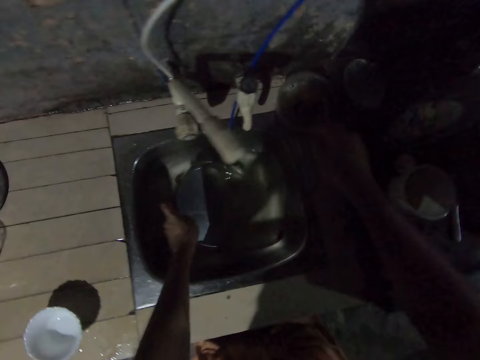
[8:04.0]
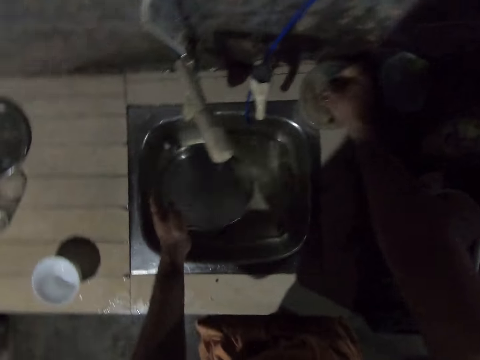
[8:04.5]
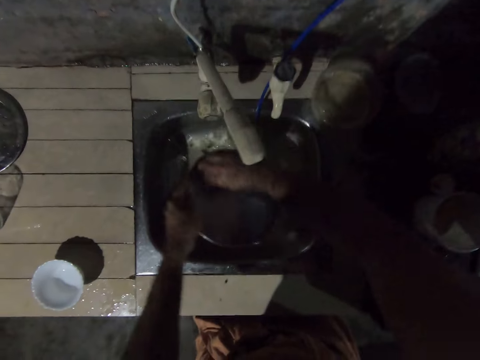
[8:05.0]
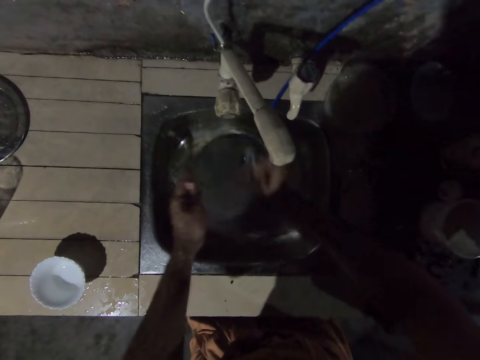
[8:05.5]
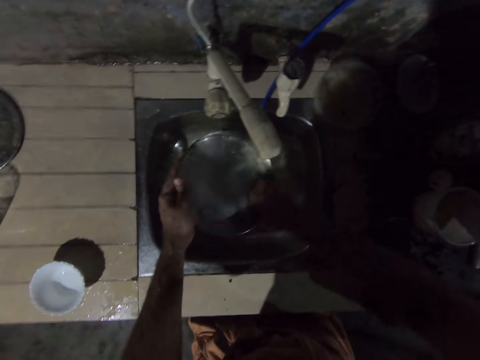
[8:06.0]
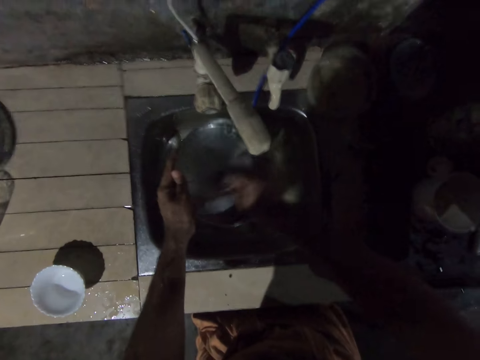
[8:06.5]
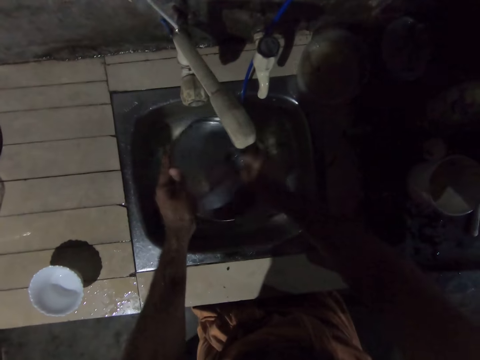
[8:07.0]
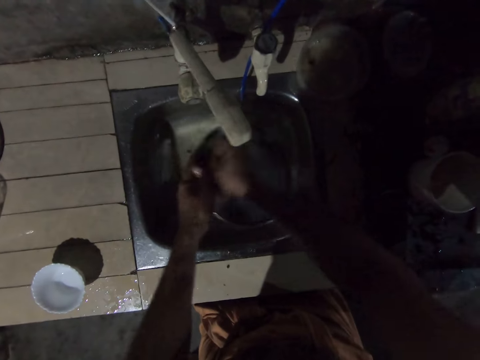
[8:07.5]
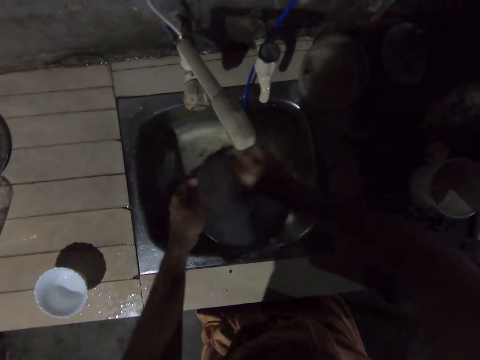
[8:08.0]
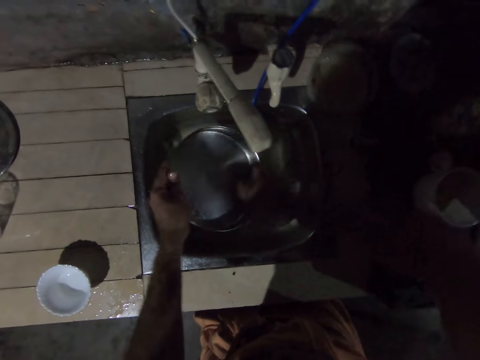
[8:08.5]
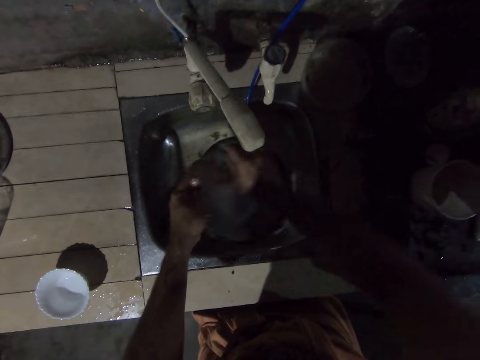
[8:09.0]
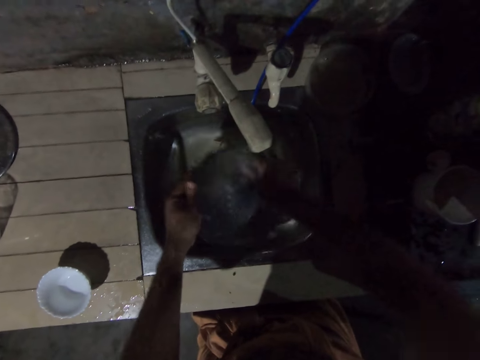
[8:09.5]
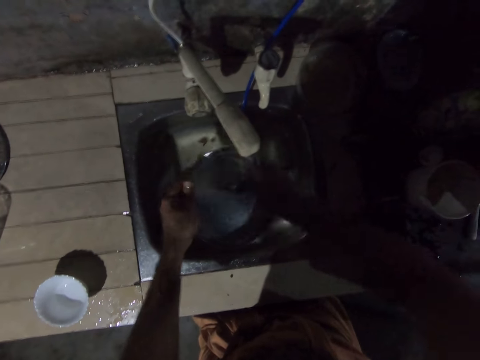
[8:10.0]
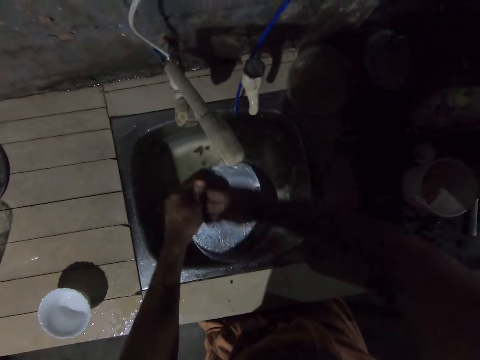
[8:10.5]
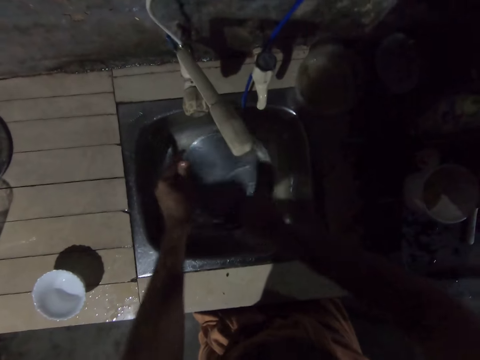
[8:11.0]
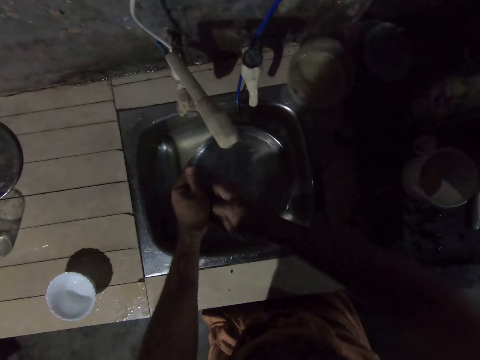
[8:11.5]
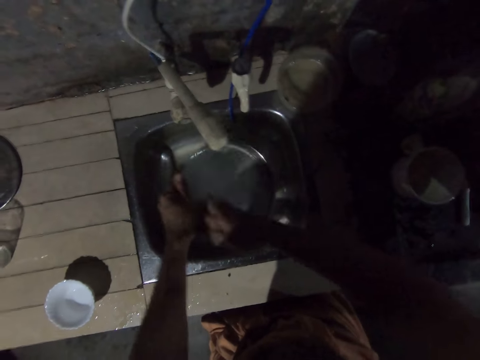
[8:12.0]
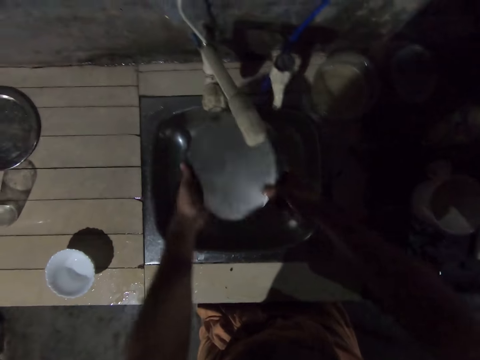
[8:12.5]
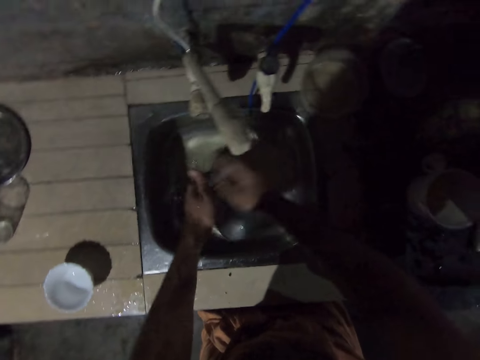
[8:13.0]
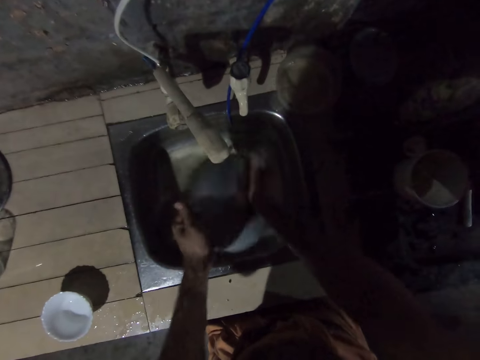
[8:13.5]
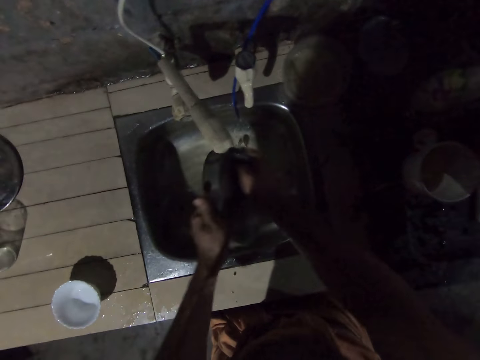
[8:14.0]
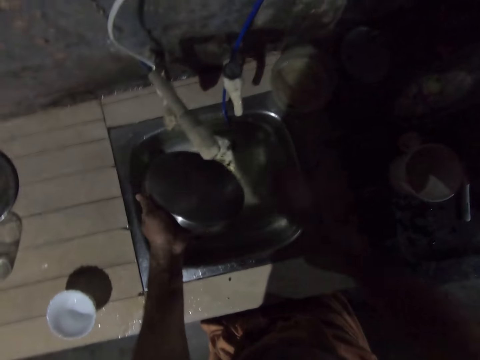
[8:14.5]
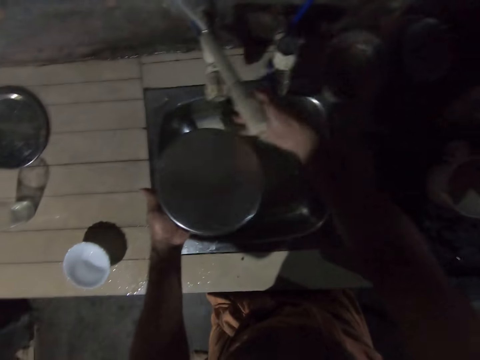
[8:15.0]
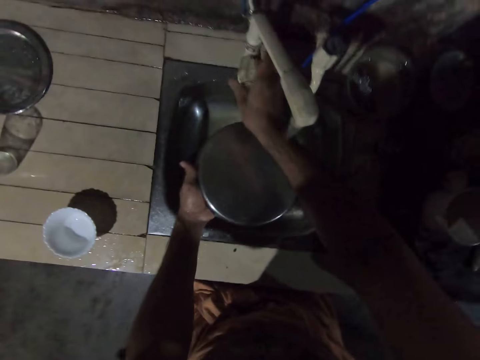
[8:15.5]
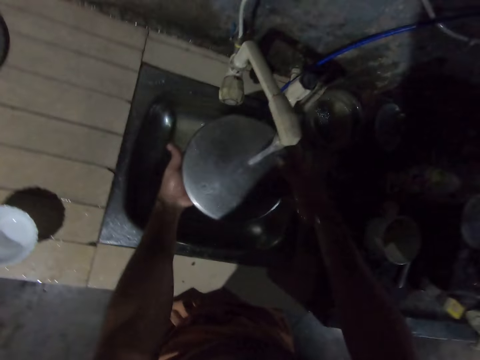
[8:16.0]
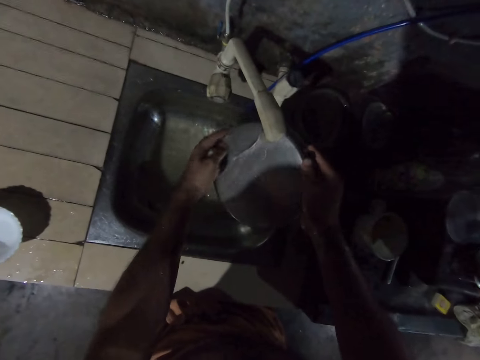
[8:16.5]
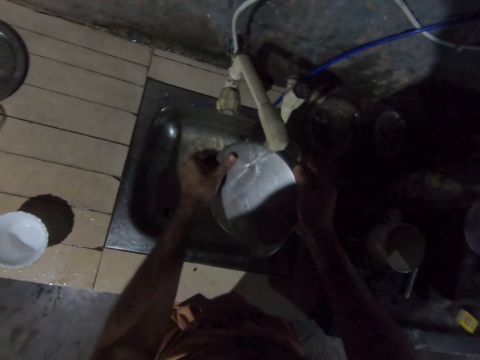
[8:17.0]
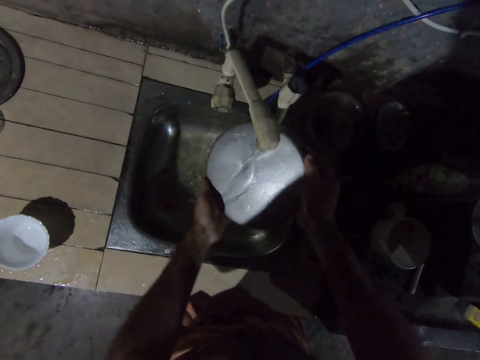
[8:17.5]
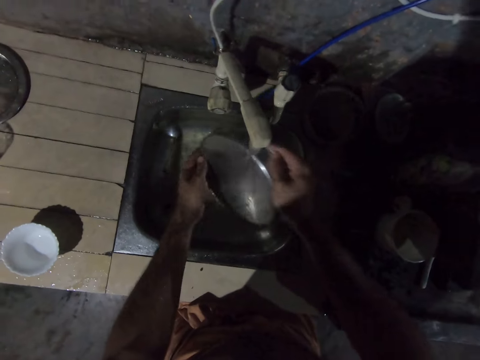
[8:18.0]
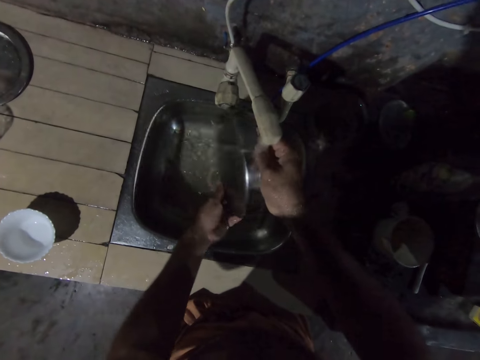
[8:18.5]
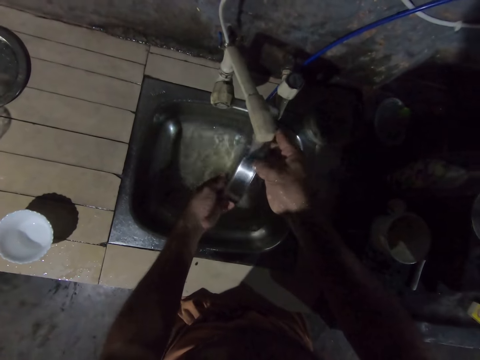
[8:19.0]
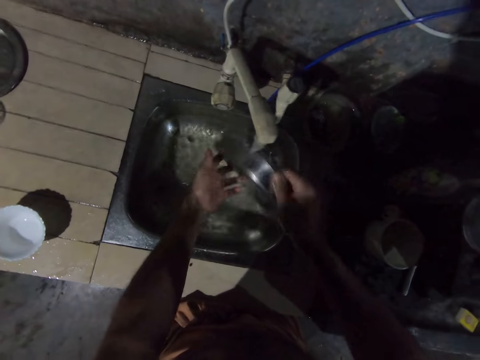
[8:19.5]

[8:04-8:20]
The camera wearer picks up the plate. They pick up the scrubber. They clean the plate with the scrubber. They place the scrubber on the countertop. They turn on the water tap. They rinse the plate.

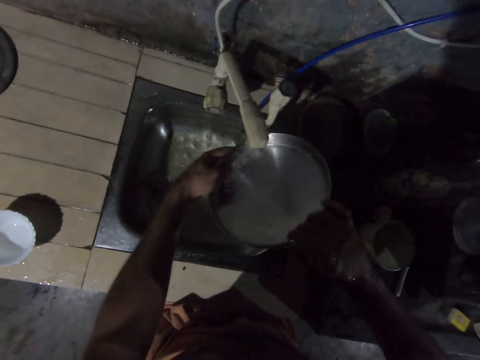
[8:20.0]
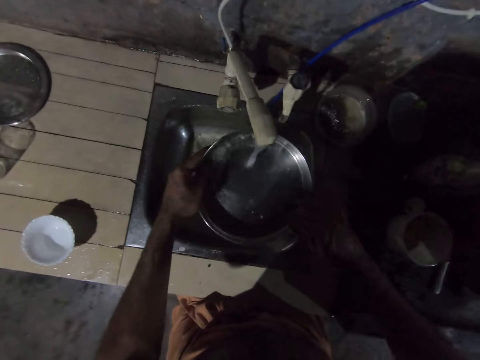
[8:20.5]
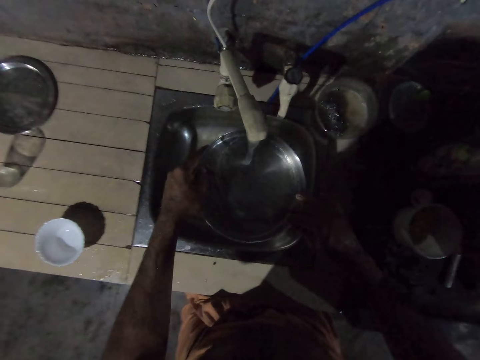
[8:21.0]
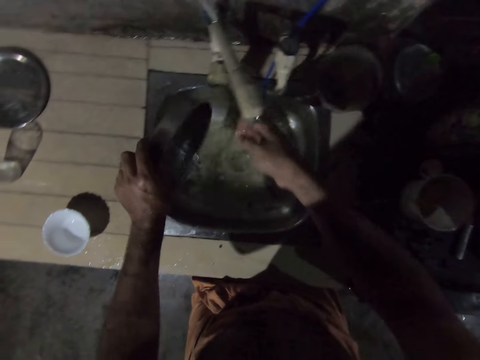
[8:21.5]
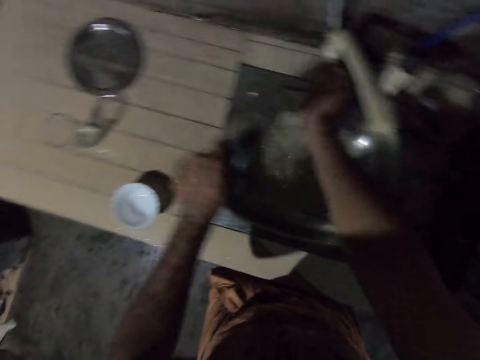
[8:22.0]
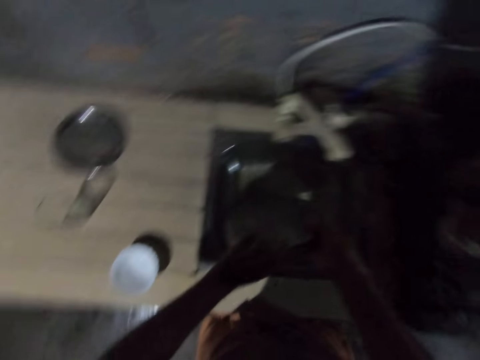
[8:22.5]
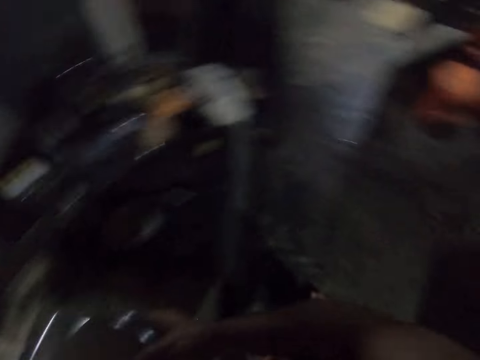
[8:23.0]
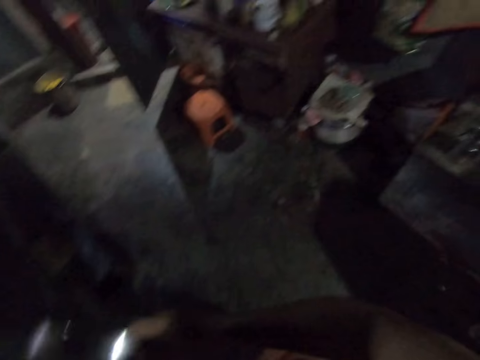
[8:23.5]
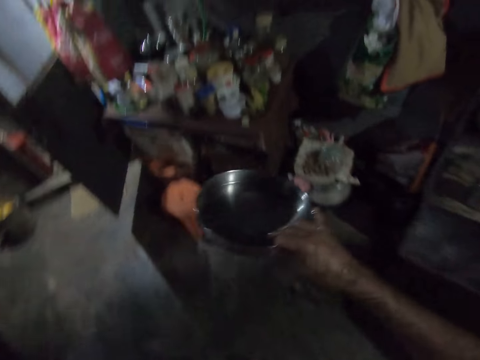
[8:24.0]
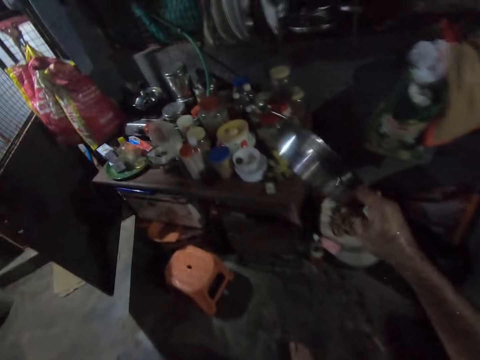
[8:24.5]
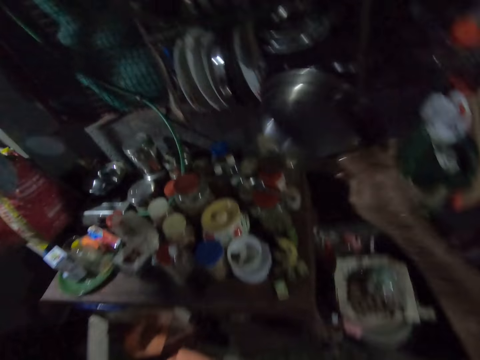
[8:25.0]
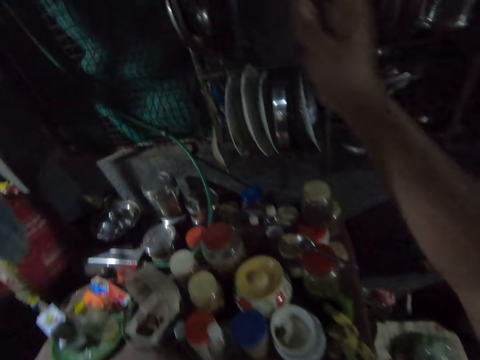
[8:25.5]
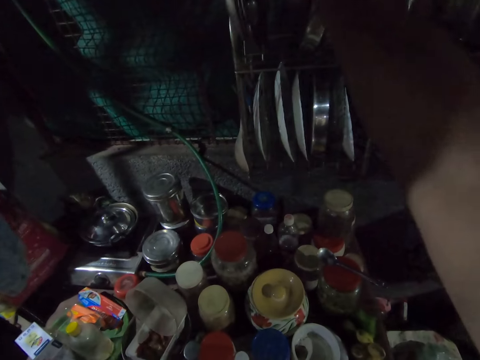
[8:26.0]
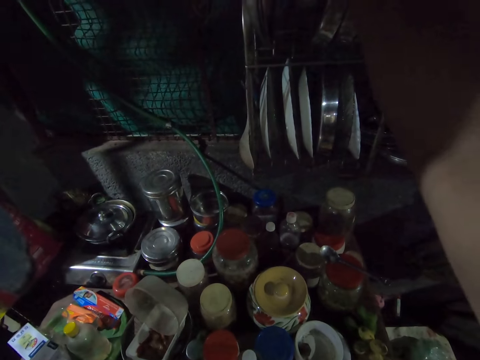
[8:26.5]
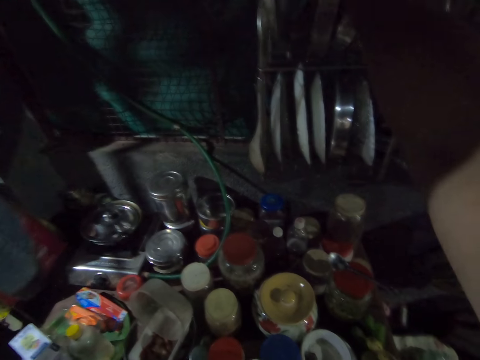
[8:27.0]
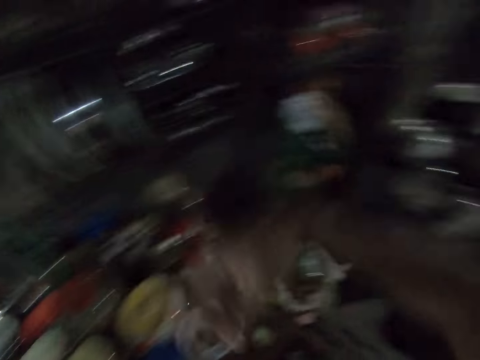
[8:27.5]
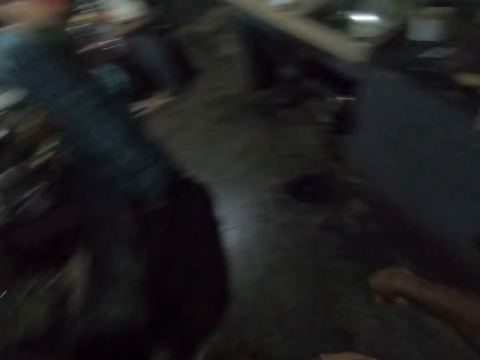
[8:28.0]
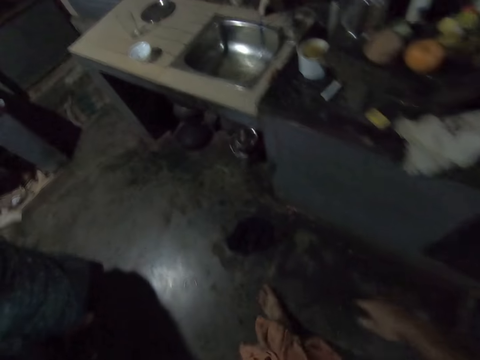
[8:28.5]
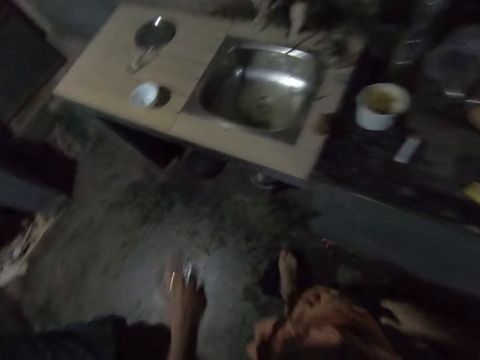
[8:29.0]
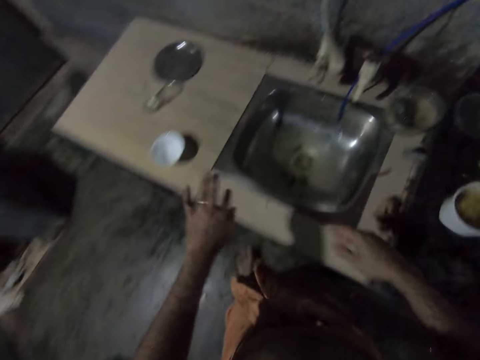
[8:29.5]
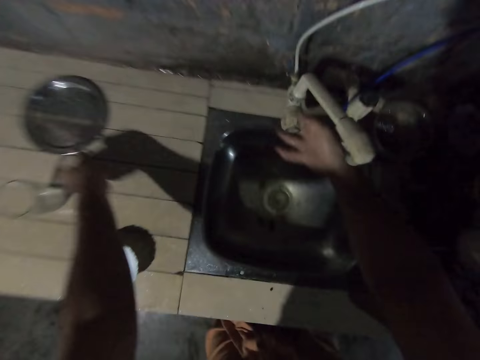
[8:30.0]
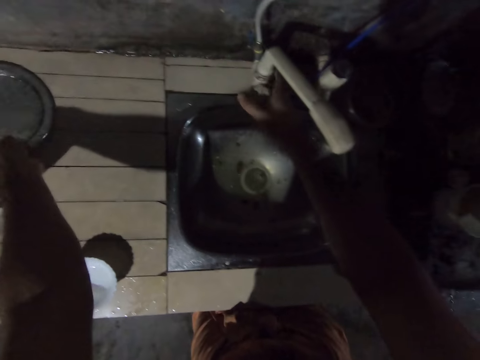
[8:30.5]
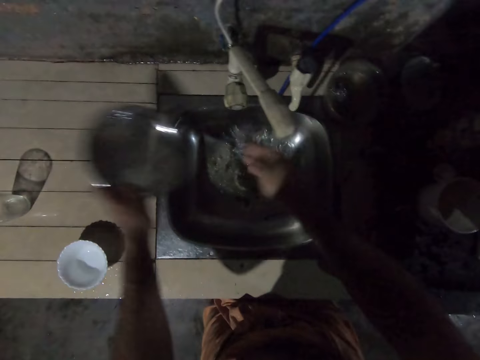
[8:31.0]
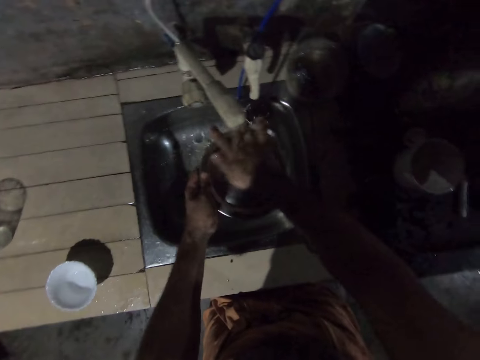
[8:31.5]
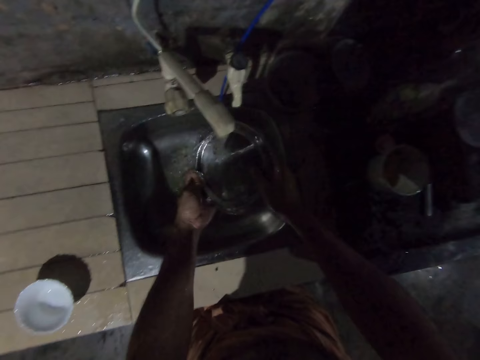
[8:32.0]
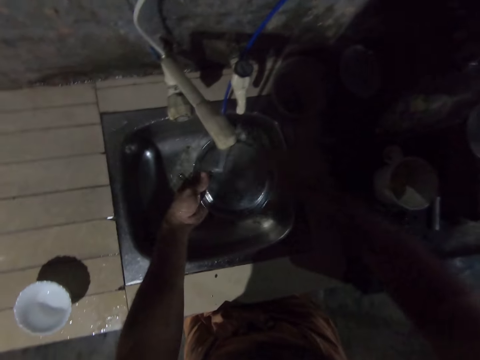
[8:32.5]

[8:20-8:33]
The camera wearer turns off the water tap. They place the plate on the dish rack. They walk around. They turn on the water tap. They pick up the plate with the left hand.
